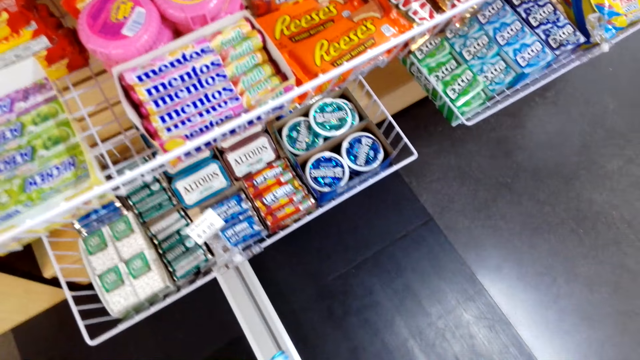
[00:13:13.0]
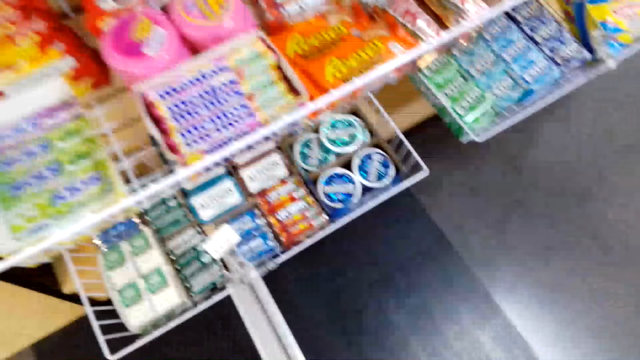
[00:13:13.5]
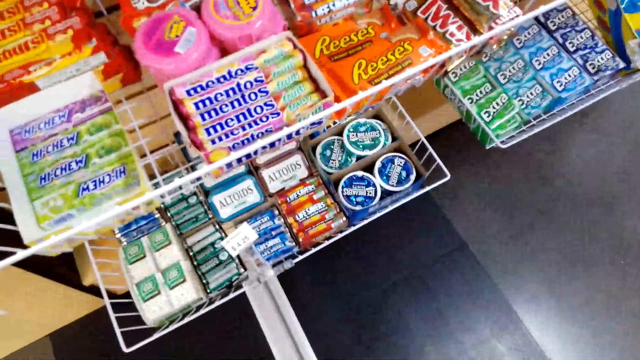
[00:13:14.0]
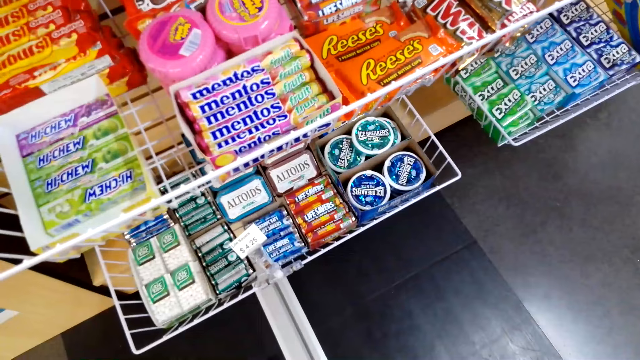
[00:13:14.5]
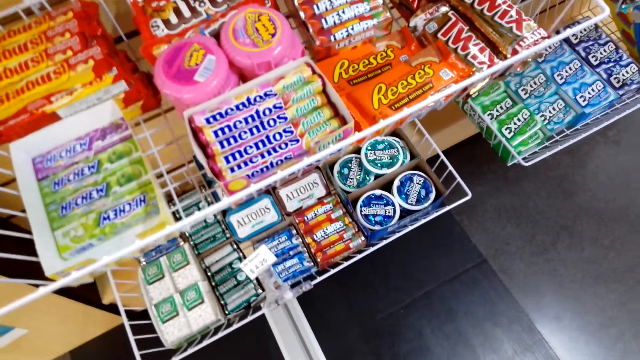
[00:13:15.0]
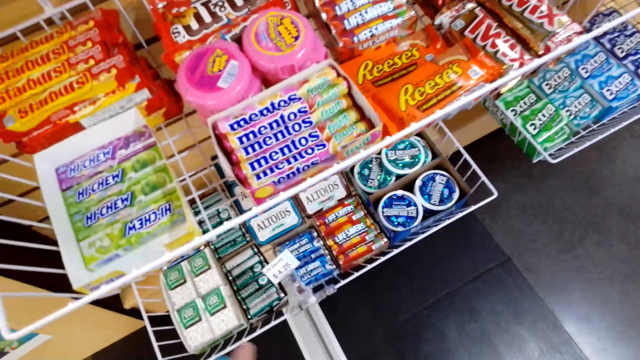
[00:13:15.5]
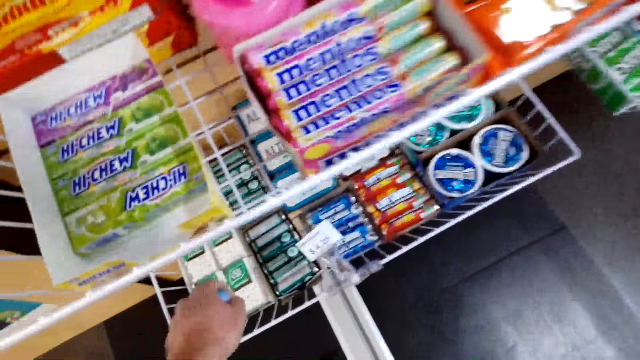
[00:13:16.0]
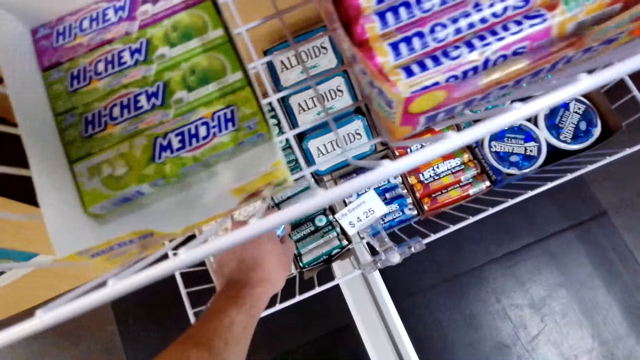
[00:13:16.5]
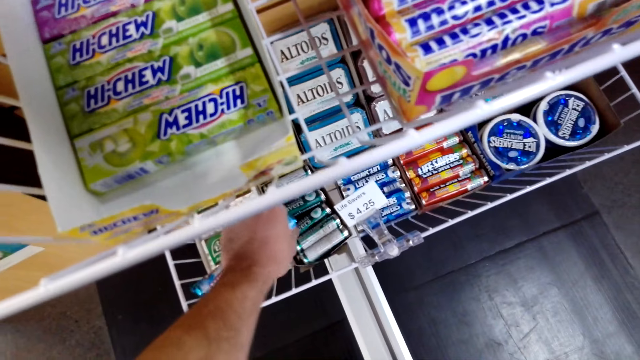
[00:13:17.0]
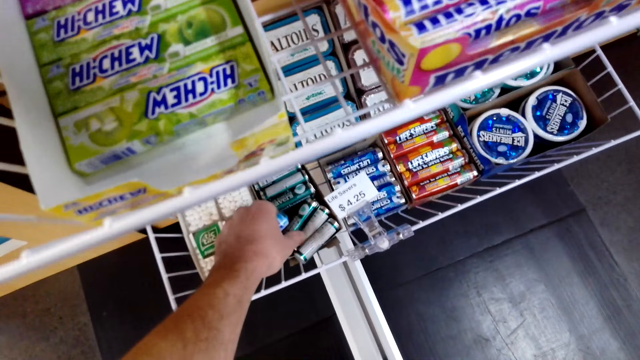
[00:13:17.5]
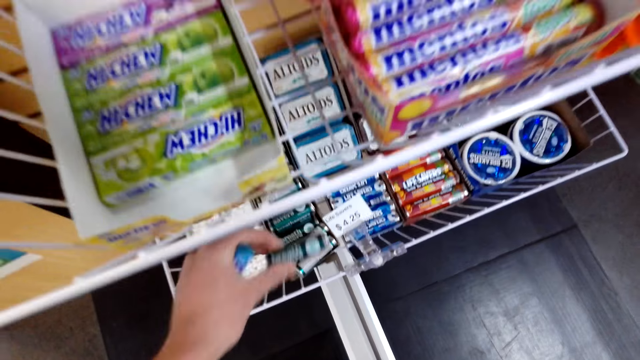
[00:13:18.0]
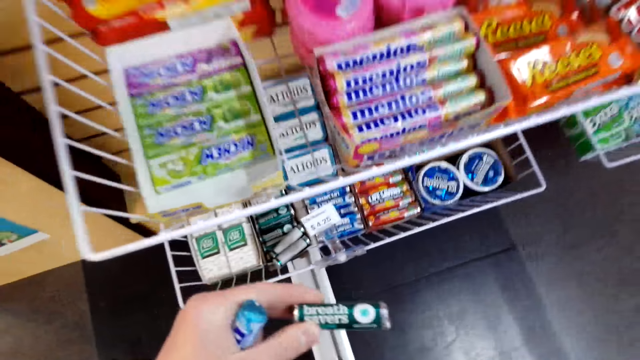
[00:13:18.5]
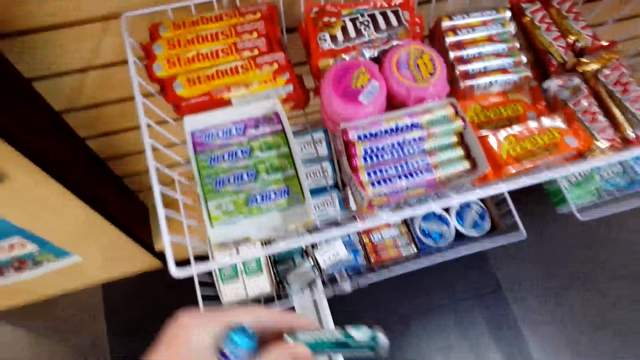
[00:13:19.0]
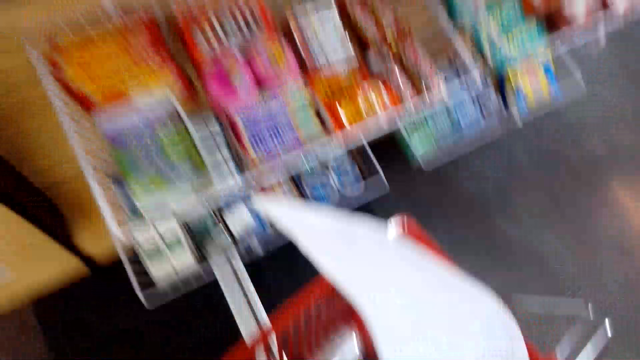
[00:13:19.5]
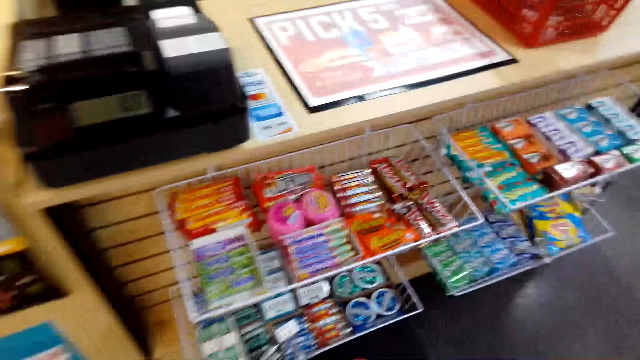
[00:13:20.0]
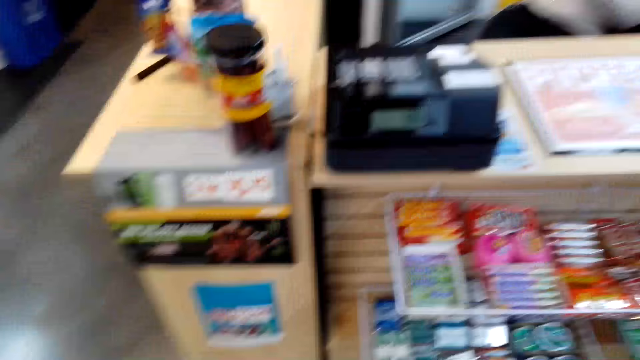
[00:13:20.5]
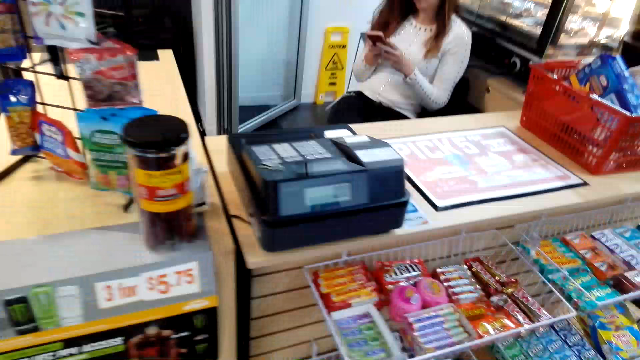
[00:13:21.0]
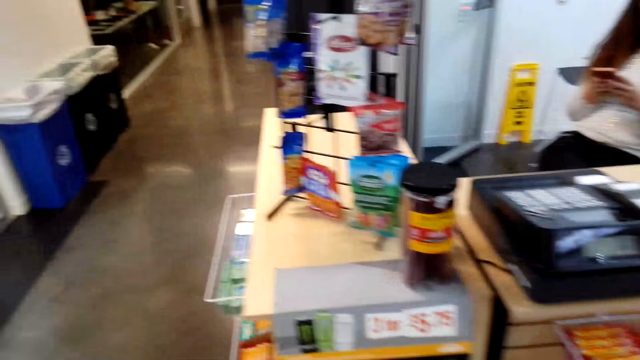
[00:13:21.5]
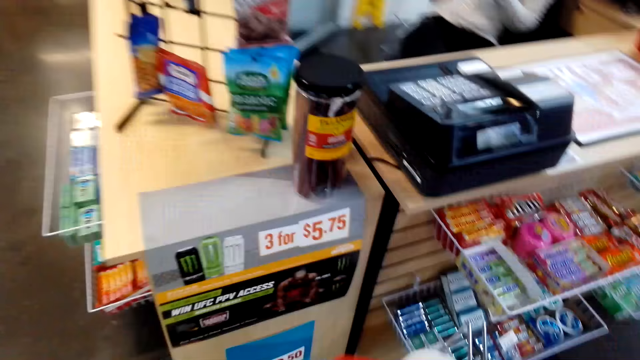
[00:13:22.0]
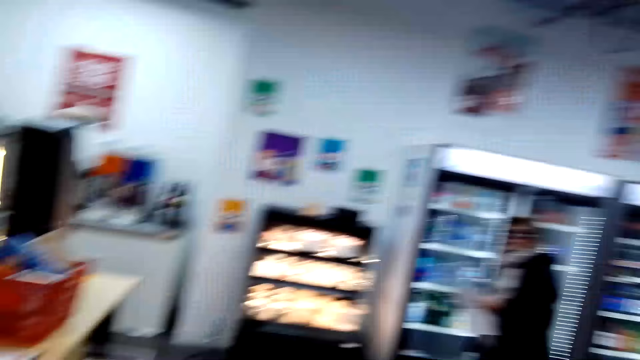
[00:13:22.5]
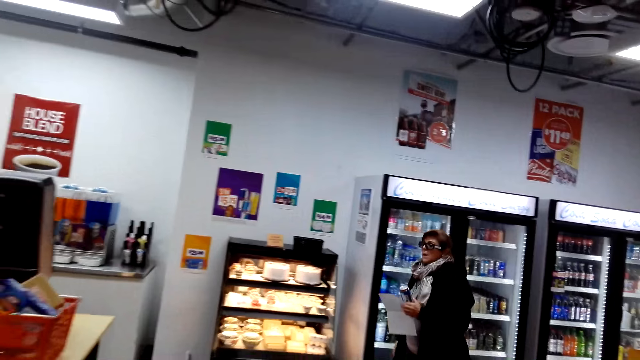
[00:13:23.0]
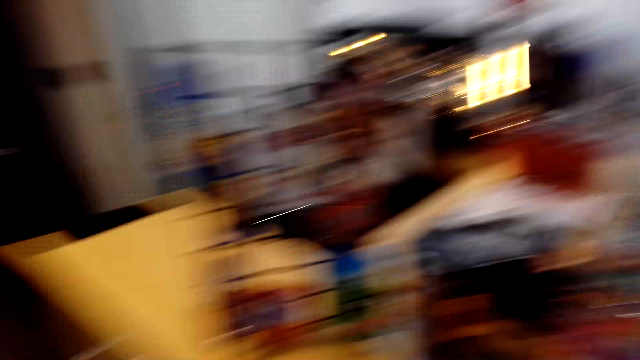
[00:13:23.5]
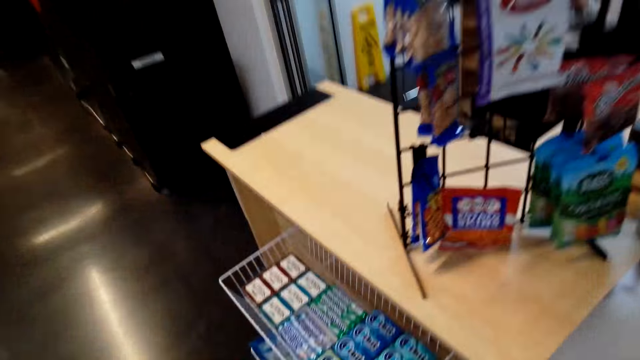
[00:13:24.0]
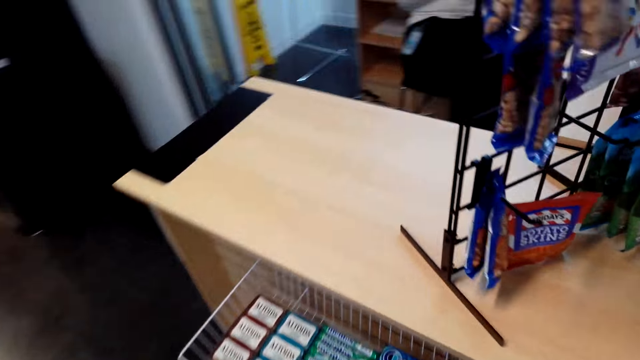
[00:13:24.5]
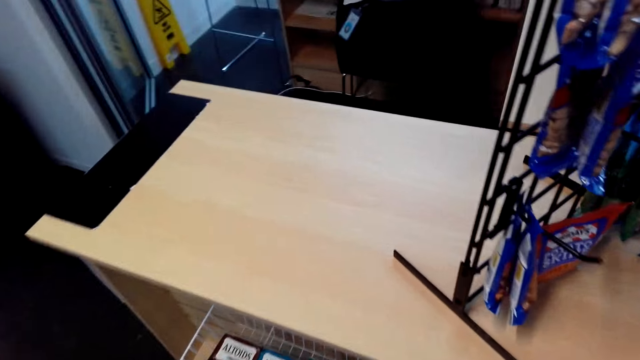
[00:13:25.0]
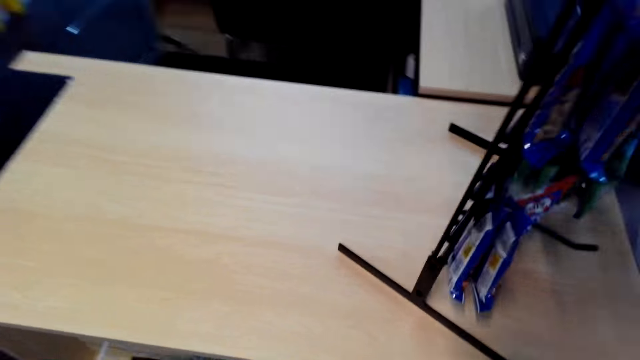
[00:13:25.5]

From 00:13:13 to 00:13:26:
The camera wearer holds a breath freshener. They grab a roll of candy from the stand. They hold a printed paper and a shopping basket, and put the roll of candy in the shopping basket. They look around. They walk to the counter. They hold the printed paper and the shopping basket. They look at a woman. The woman walks towards the counter with an energy drink and printed paper. The camera wearer moves closer to the rack with breath fresheners.

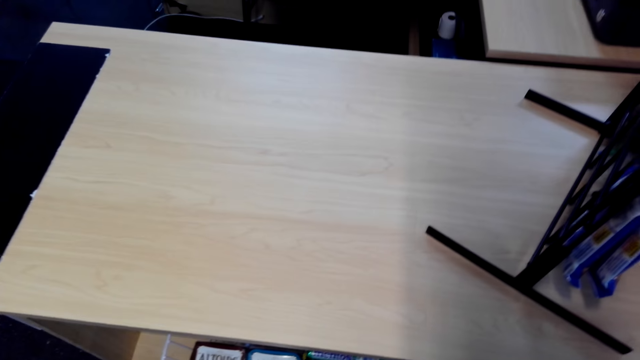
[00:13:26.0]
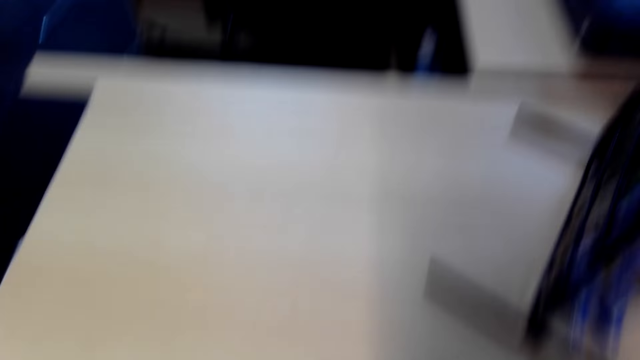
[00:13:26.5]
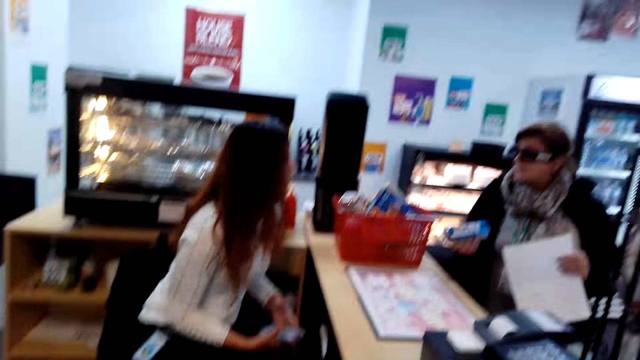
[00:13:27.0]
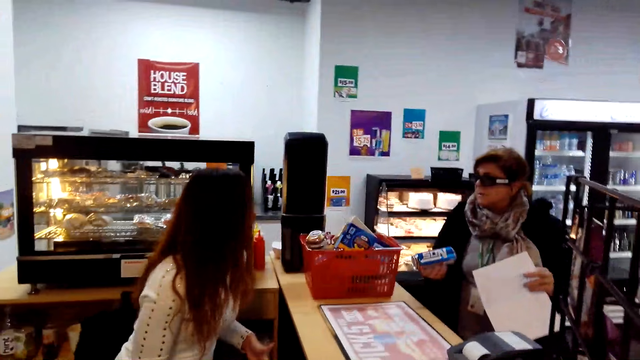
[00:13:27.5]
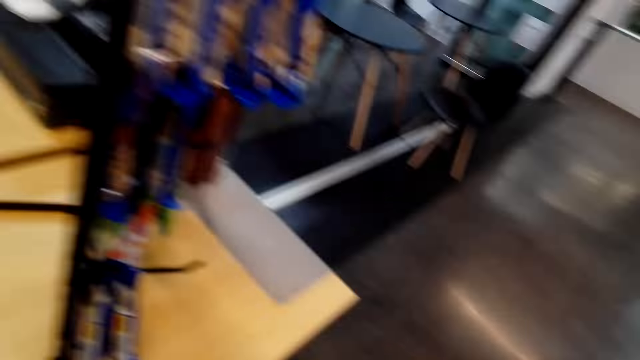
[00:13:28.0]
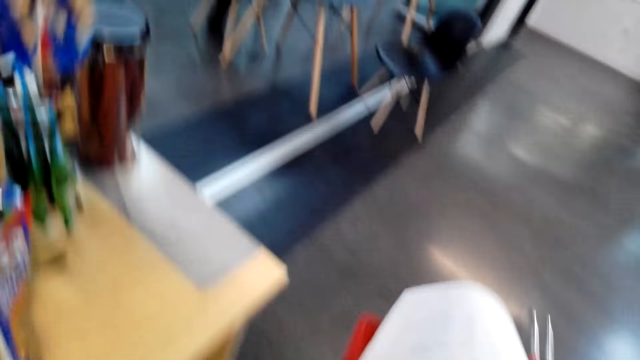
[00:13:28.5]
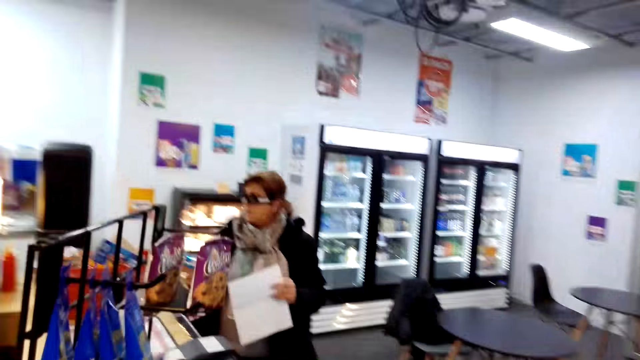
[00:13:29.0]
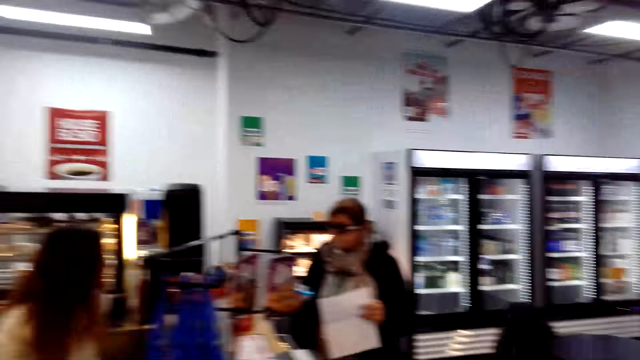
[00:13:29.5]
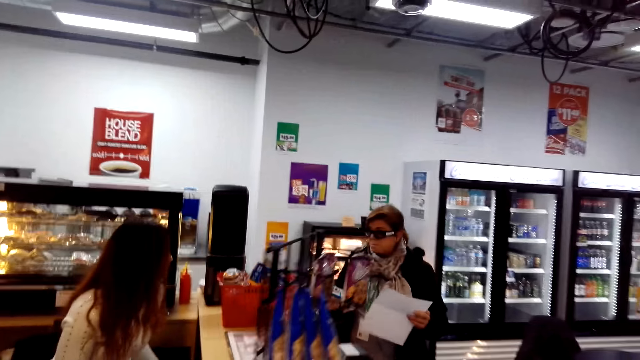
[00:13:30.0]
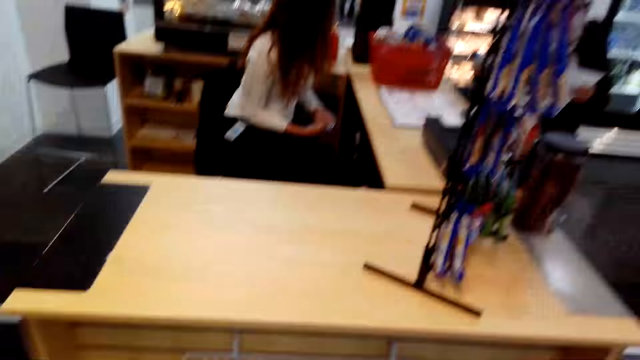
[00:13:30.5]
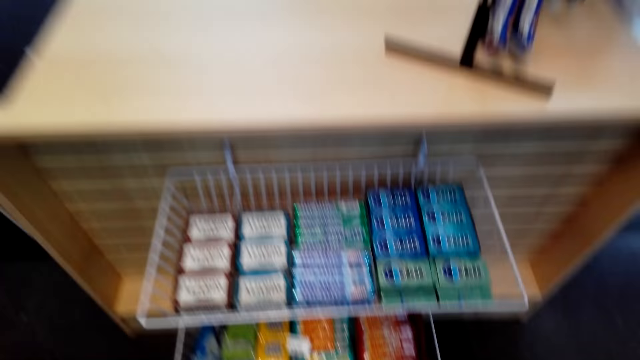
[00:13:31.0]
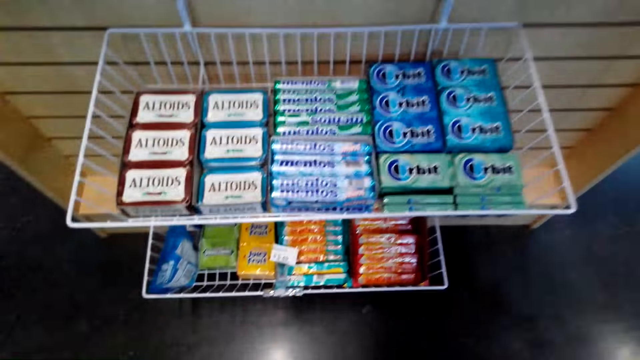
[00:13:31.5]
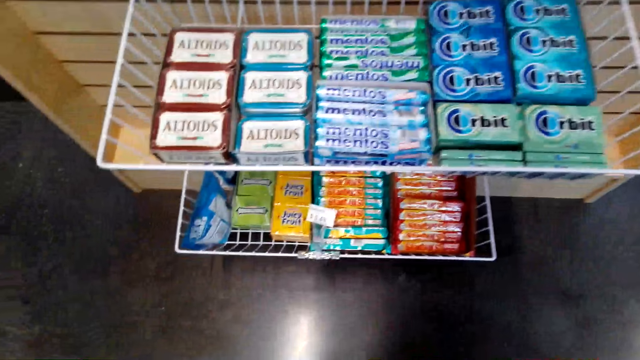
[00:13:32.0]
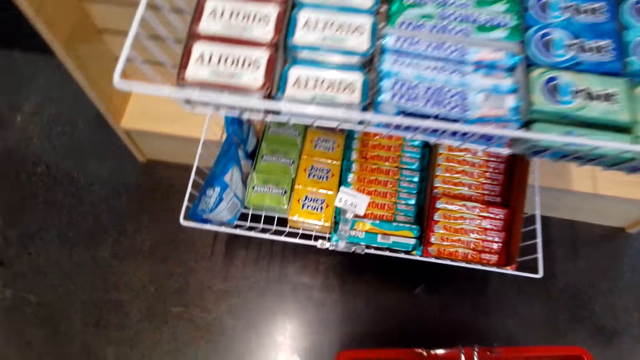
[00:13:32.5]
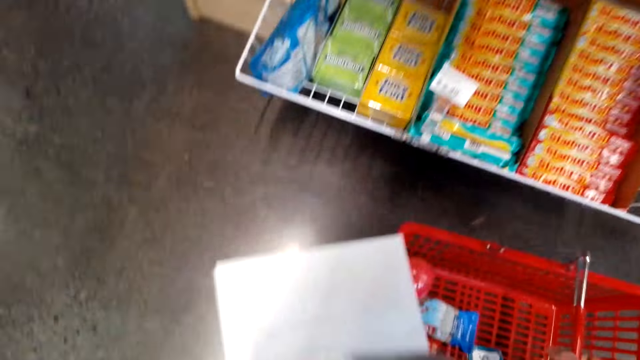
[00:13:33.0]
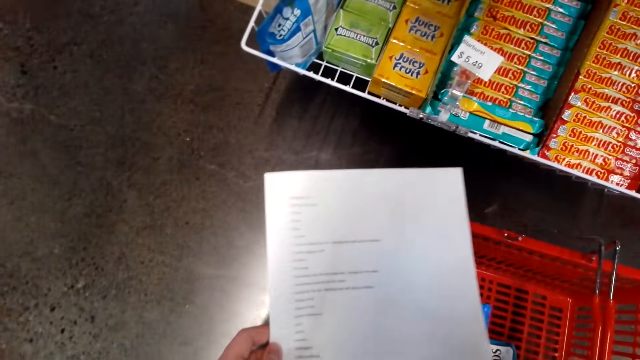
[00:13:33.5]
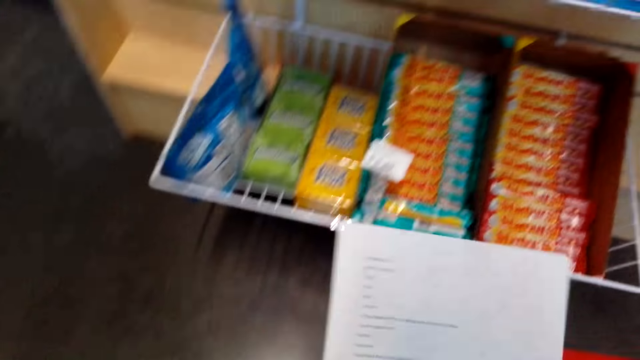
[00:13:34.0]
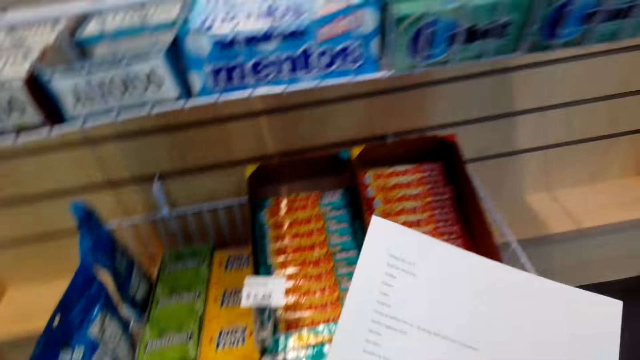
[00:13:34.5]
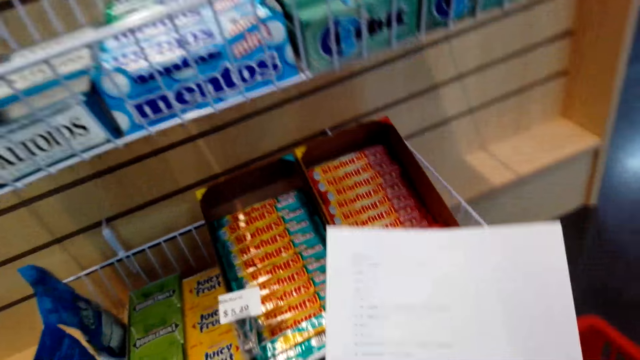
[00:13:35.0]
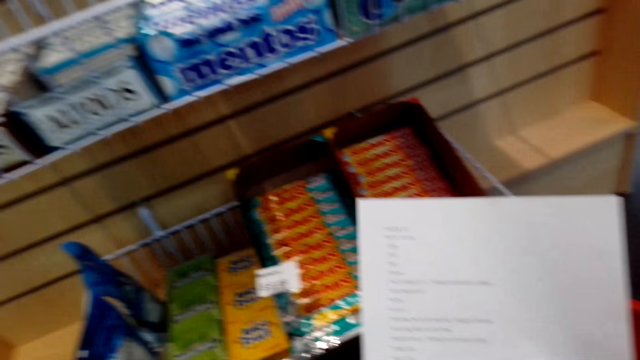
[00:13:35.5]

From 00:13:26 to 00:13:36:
A woman holds an energy drink and printed paper and dialogues with a cashier. The camera wearer holds a printed paper and a shopping basket. The woman holds the energy drink and printed paper and dialogues with the cashier again. The camera wearer holds the printed paper and puts the shopping basket down. They look at the printed paper.
